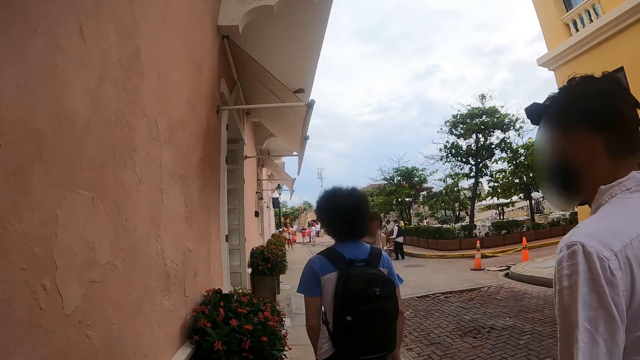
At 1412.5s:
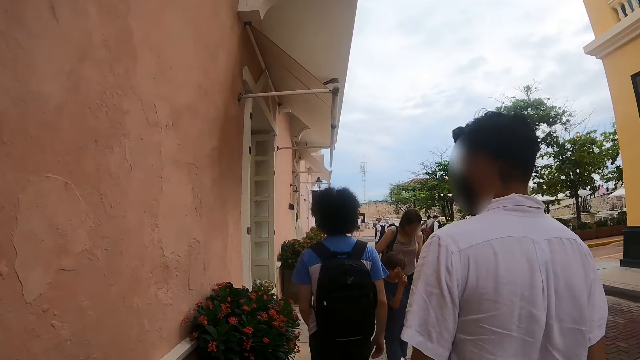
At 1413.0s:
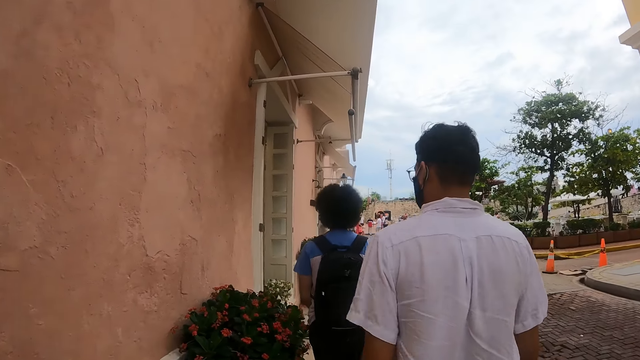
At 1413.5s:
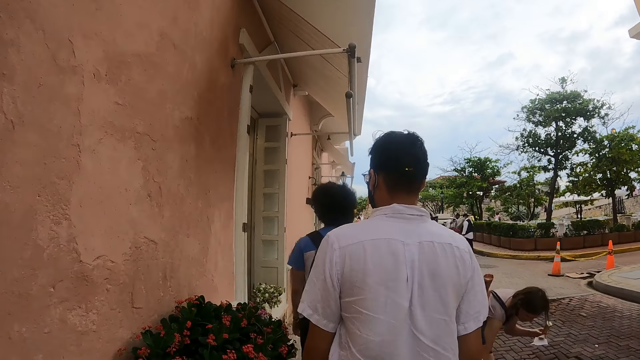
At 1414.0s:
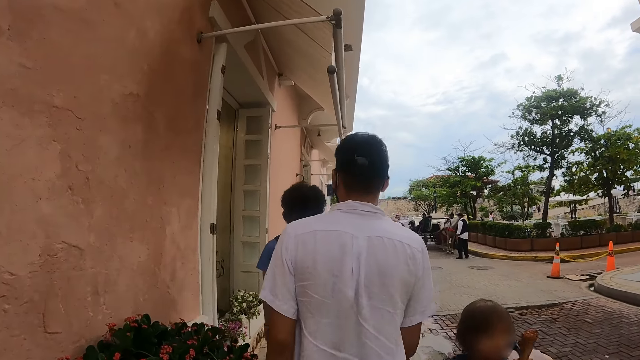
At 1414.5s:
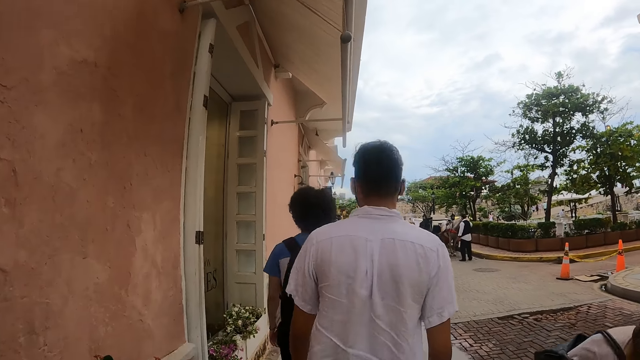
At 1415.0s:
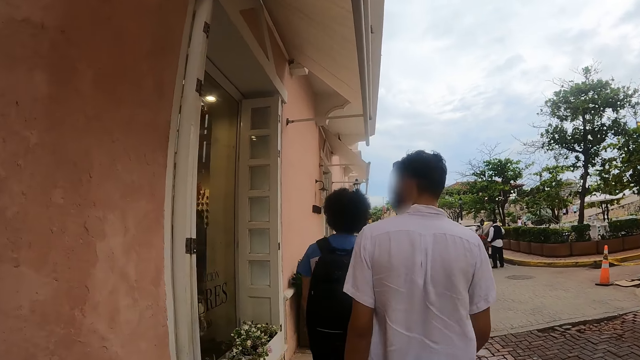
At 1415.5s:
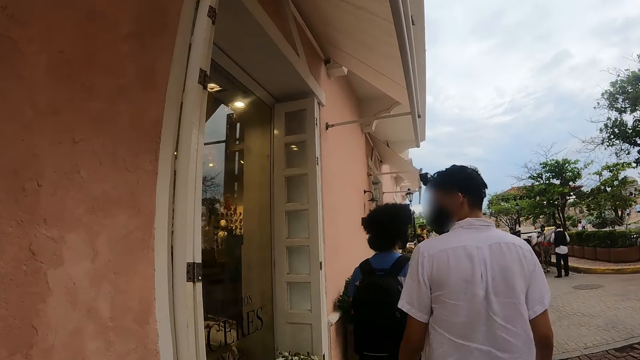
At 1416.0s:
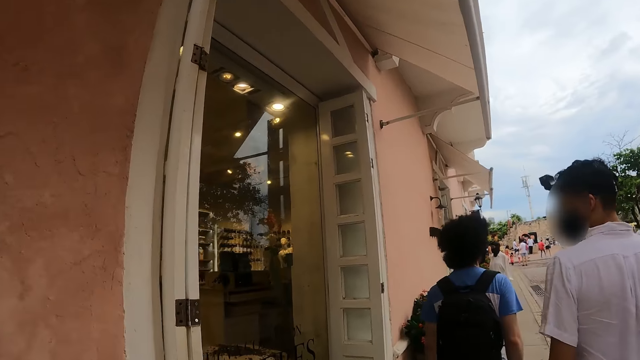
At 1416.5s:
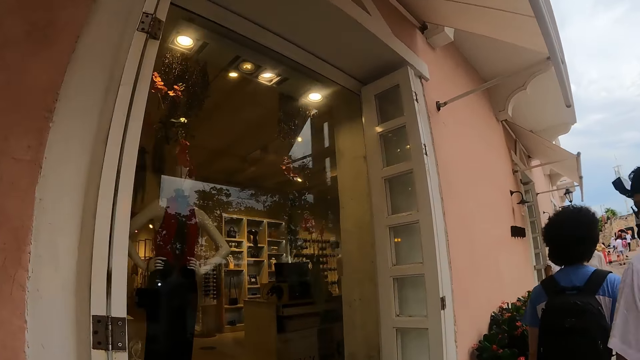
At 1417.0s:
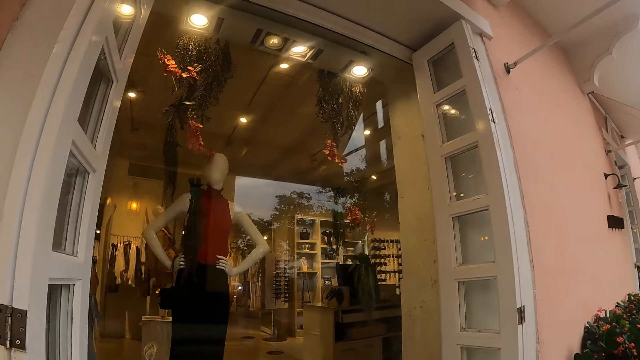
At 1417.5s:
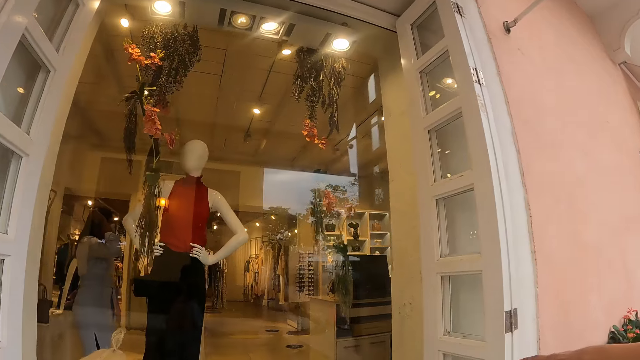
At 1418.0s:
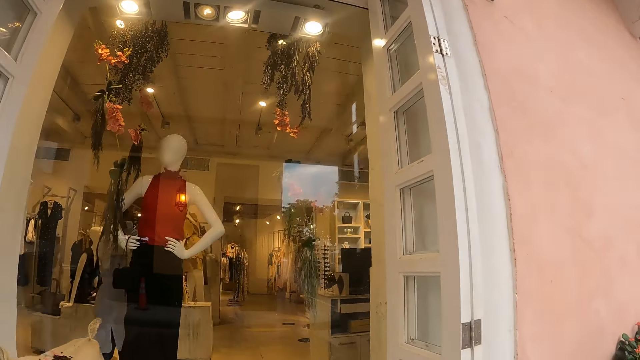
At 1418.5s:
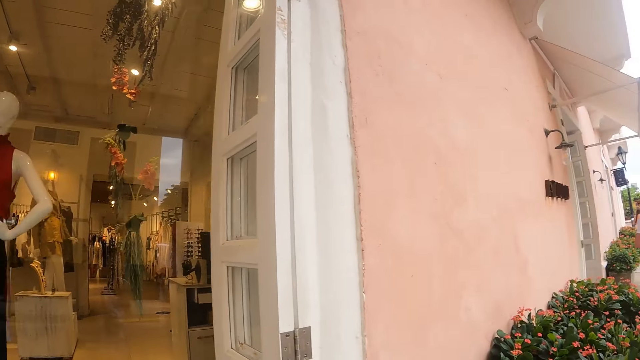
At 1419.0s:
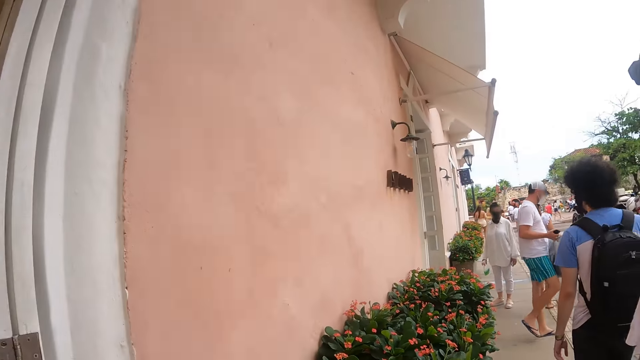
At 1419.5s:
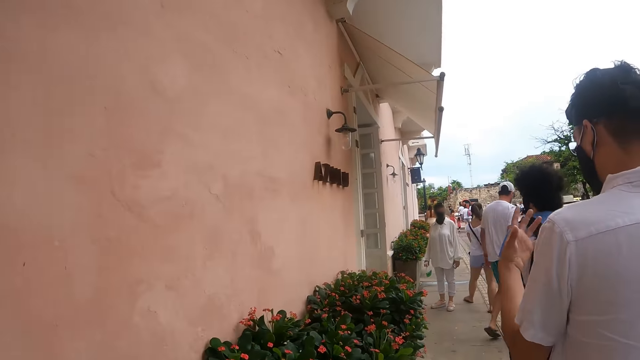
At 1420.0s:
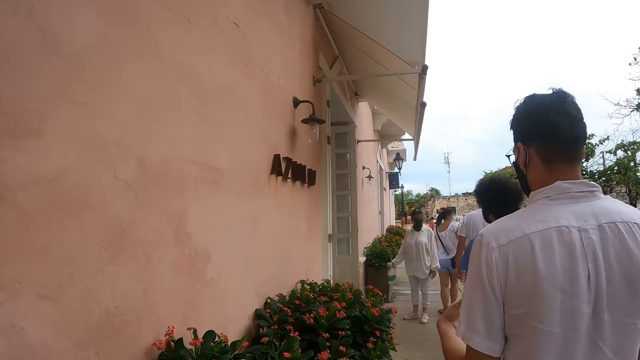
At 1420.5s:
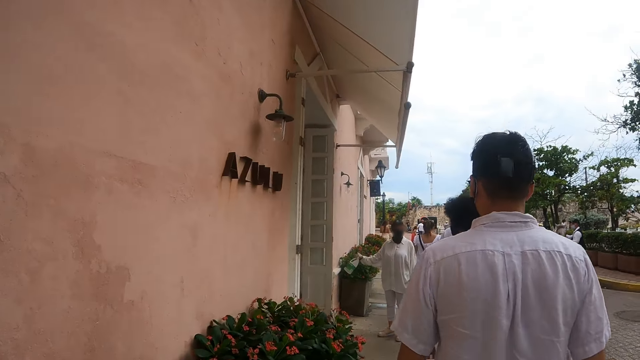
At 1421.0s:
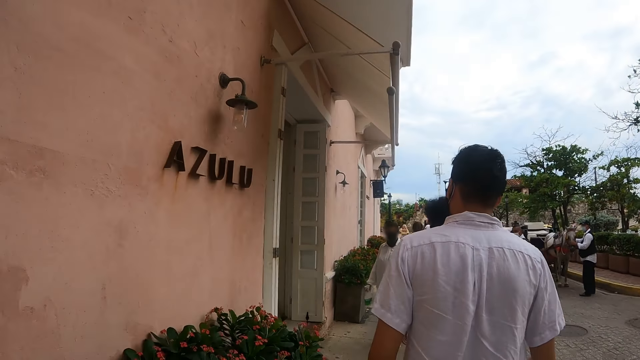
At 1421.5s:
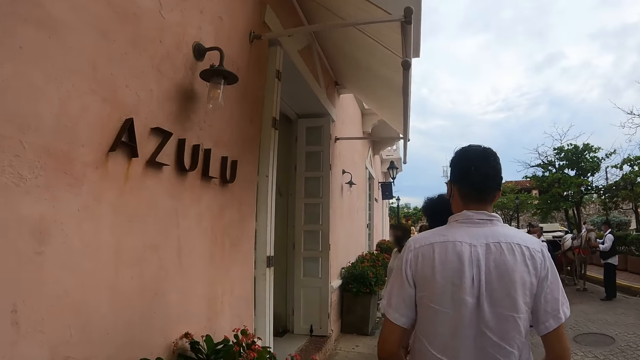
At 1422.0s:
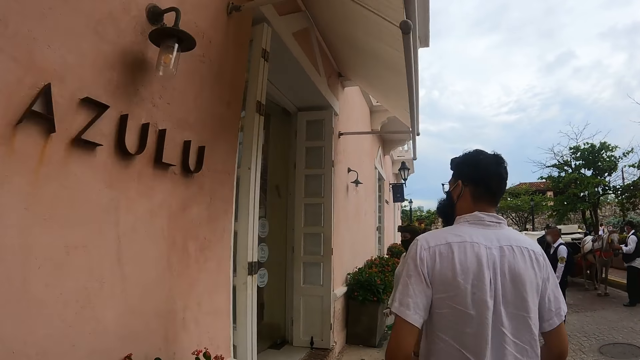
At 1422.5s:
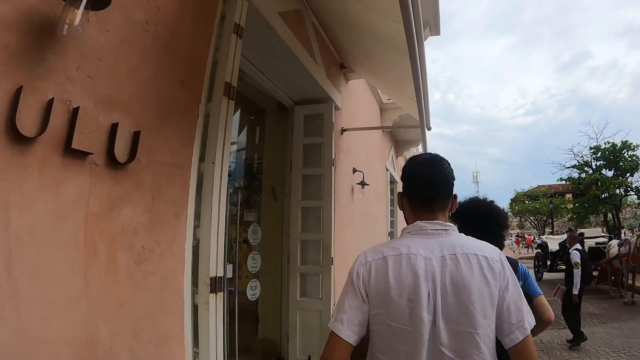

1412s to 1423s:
The camera wearer looks at a store. They walk ahead.

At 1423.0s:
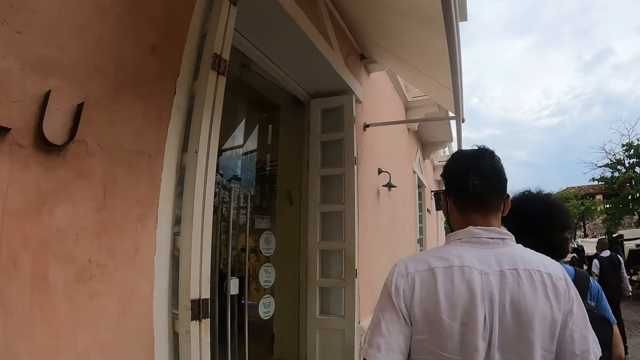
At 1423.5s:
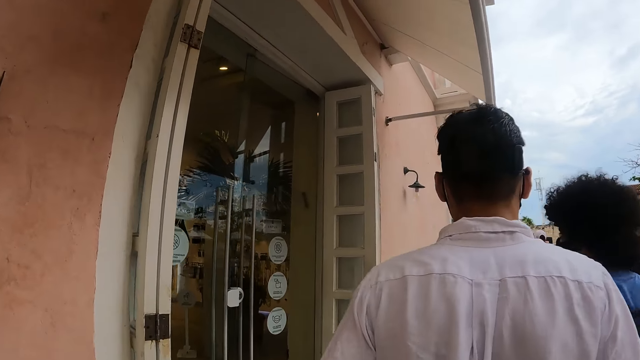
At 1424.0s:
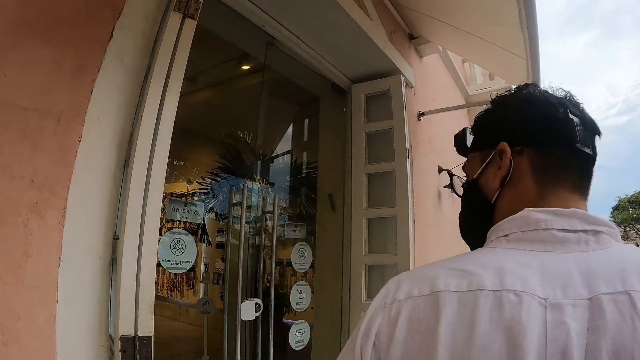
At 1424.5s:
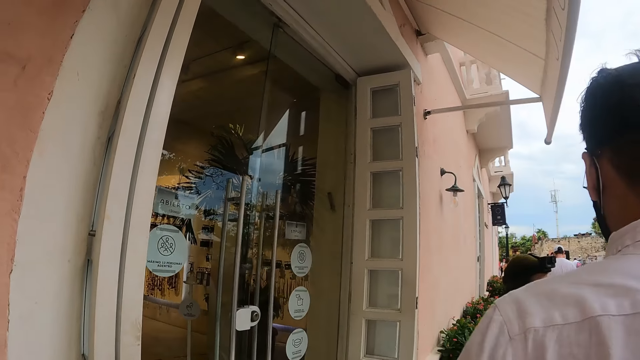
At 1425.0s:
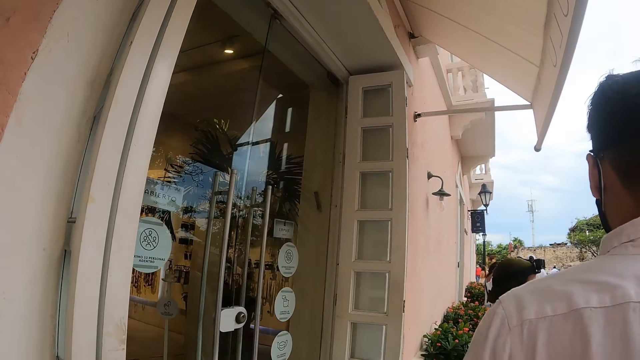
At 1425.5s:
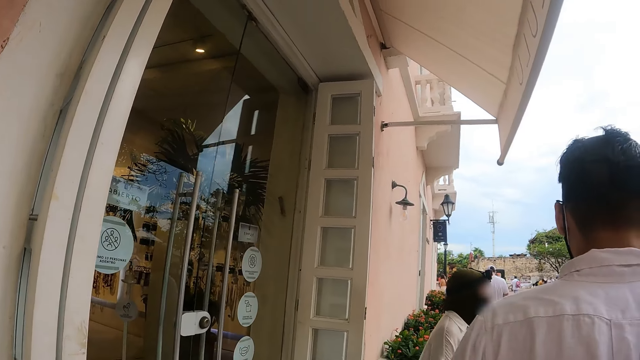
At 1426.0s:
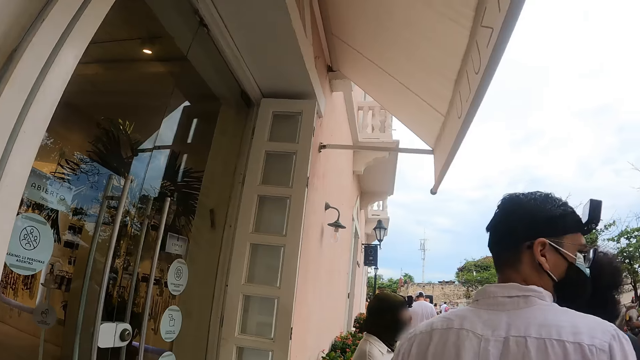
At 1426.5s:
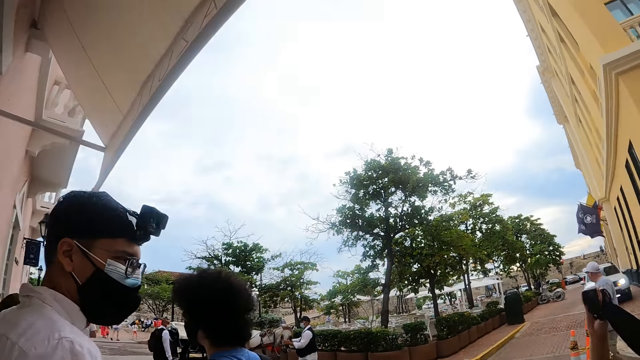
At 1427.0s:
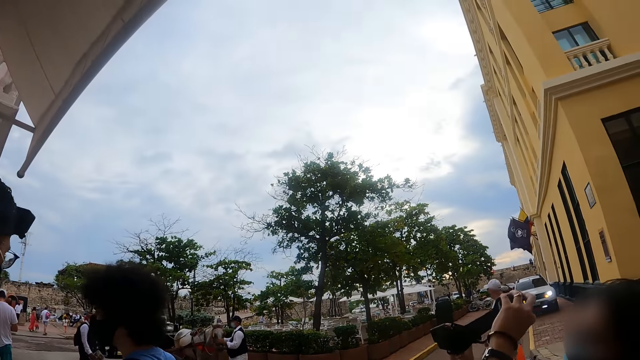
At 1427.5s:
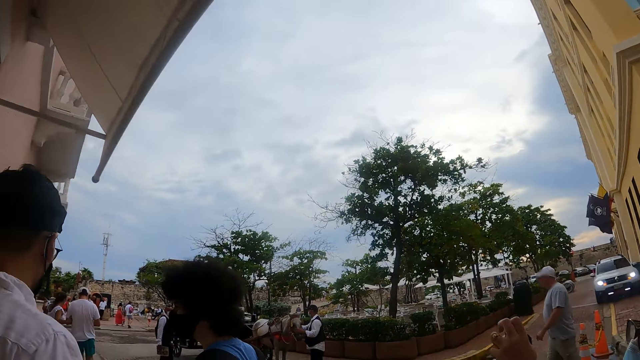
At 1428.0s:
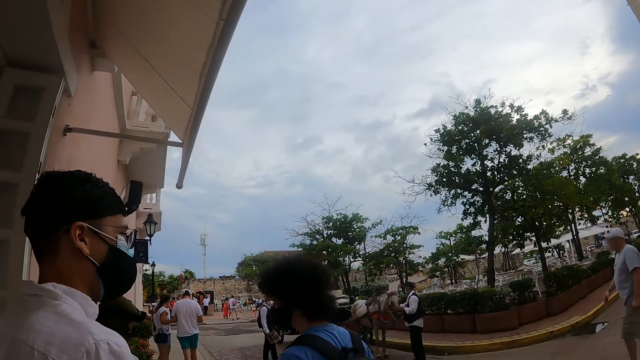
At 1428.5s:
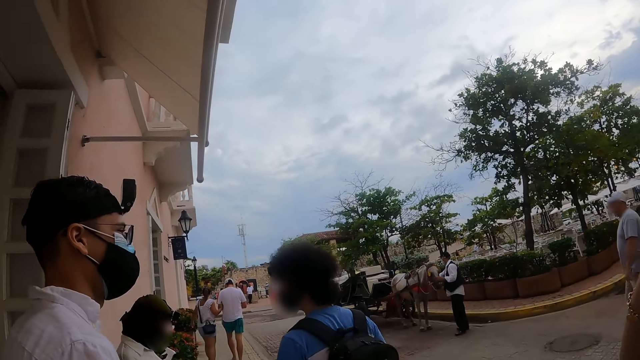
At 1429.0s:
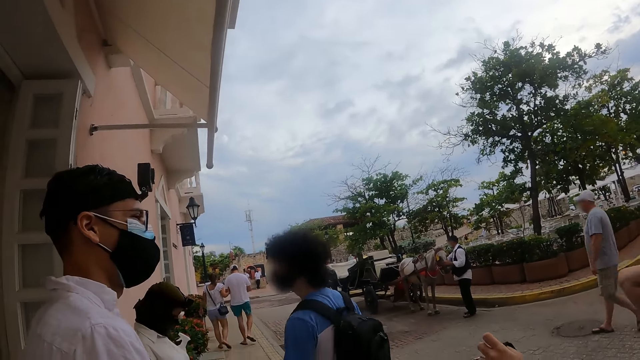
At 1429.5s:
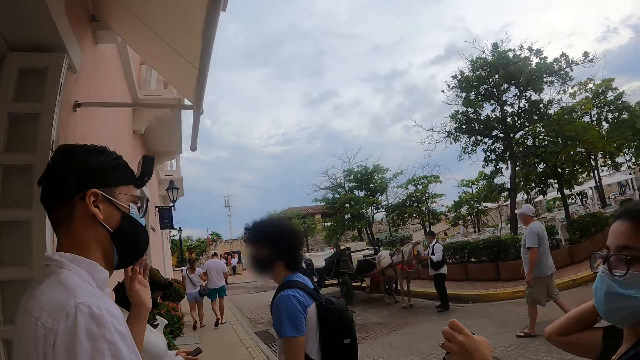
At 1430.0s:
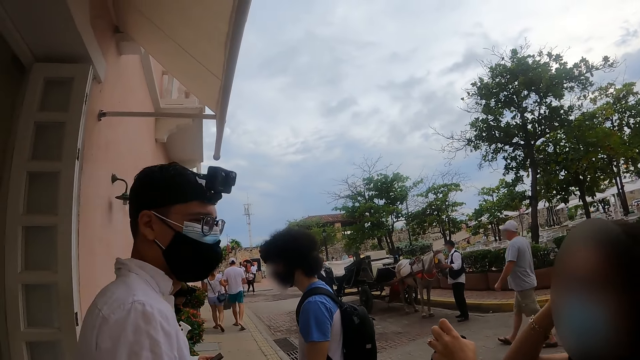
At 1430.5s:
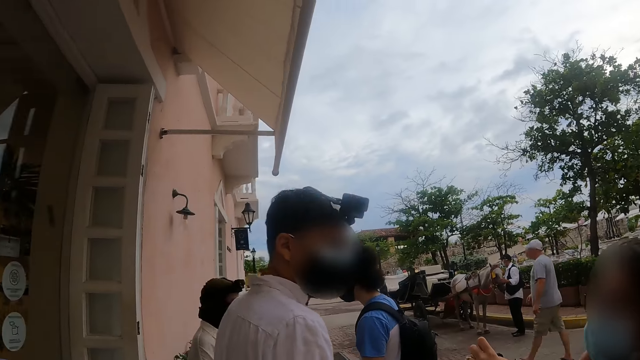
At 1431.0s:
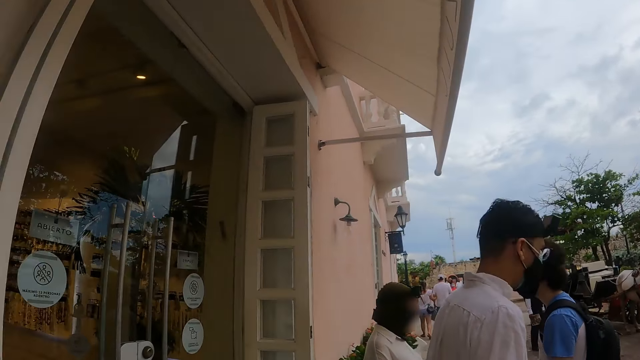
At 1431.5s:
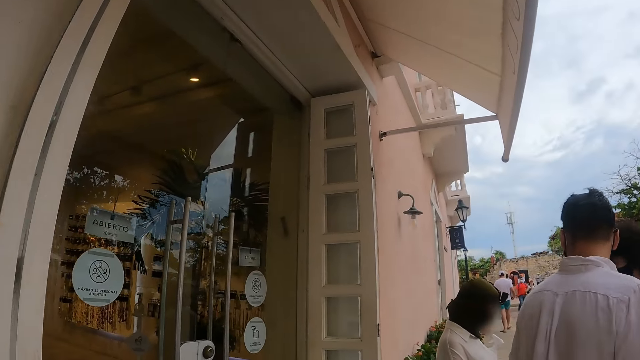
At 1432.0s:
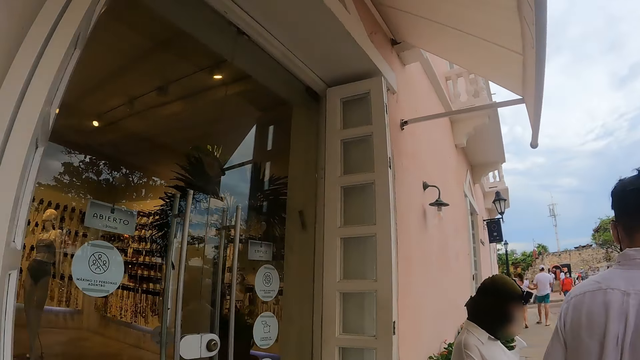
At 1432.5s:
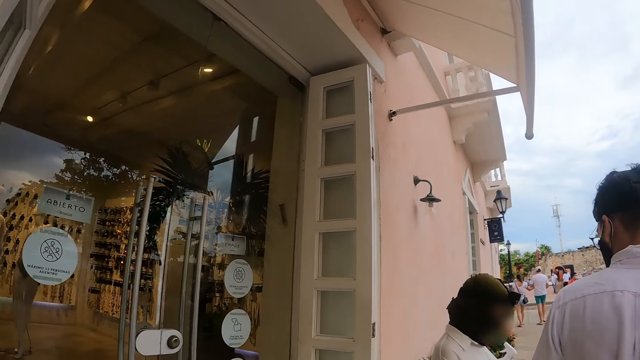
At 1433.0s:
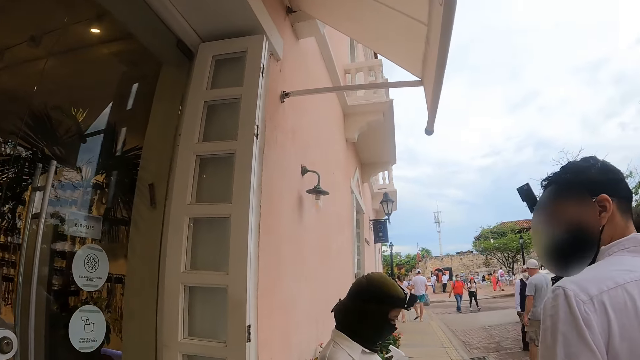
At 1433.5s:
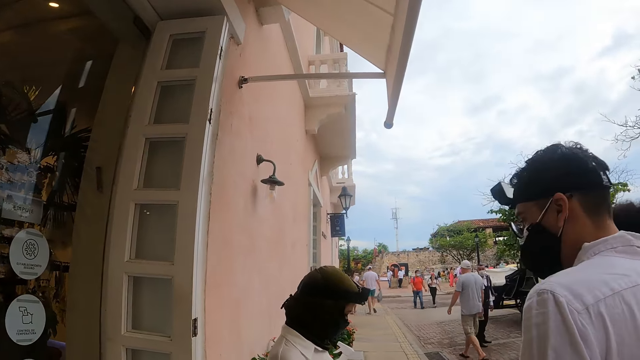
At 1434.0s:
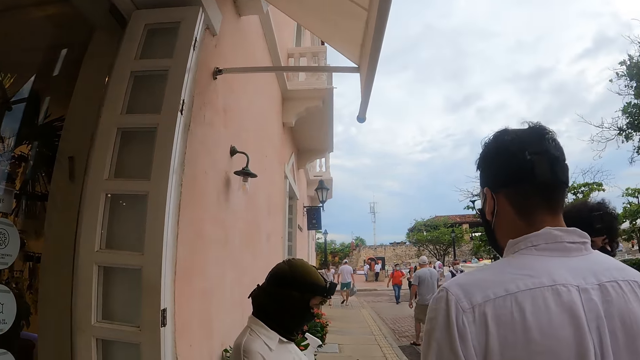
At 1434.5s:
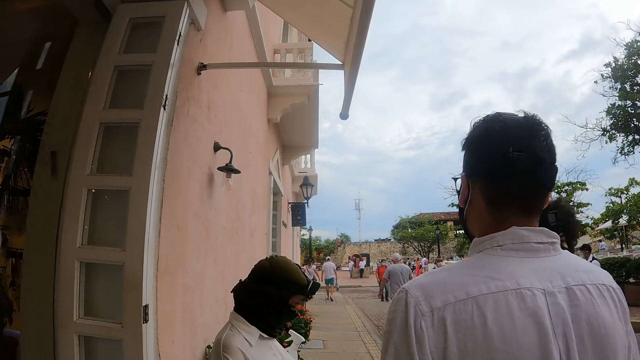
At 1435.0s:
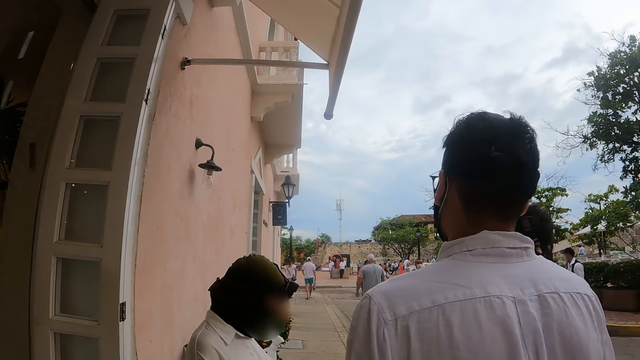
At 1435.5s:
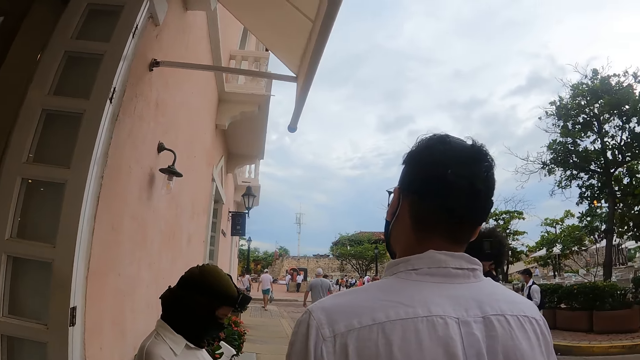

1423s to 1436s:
The camera wearer stands. They look around.
